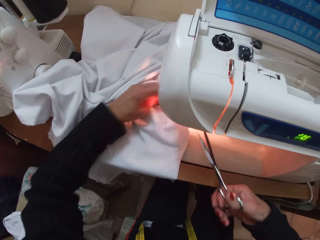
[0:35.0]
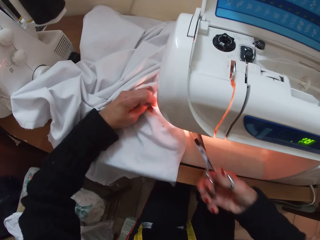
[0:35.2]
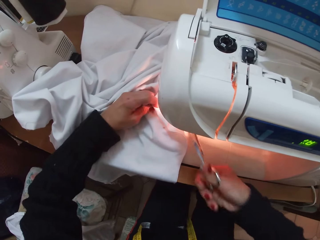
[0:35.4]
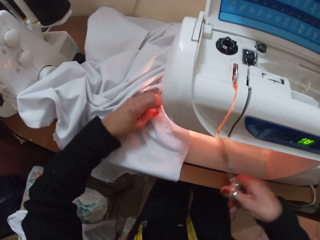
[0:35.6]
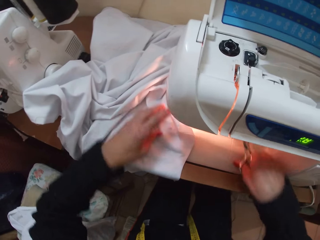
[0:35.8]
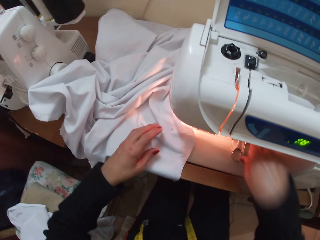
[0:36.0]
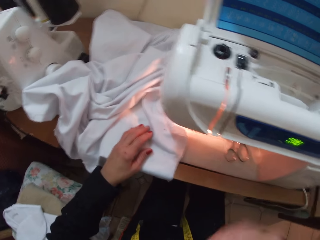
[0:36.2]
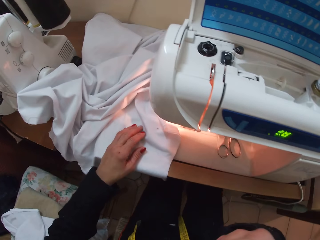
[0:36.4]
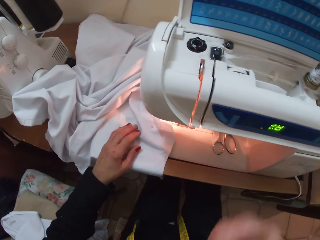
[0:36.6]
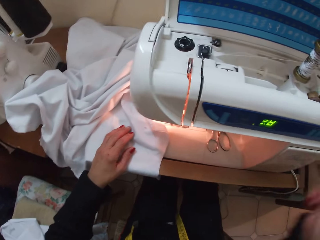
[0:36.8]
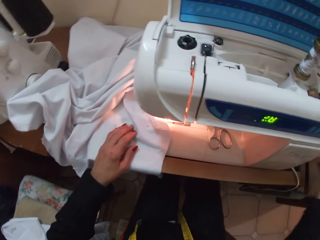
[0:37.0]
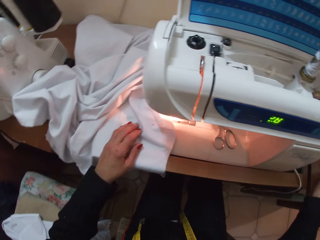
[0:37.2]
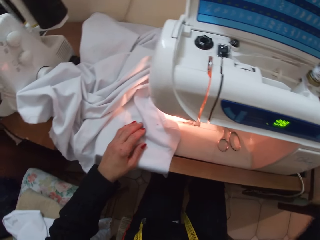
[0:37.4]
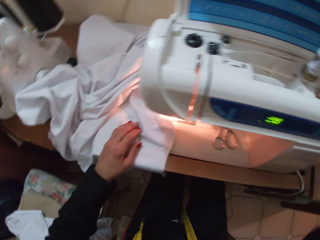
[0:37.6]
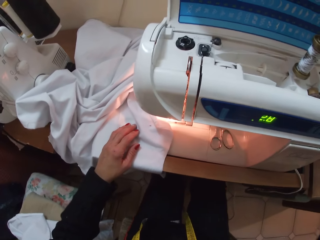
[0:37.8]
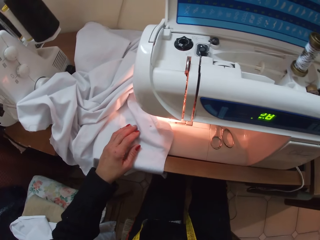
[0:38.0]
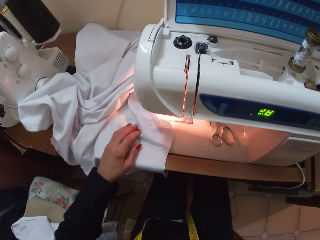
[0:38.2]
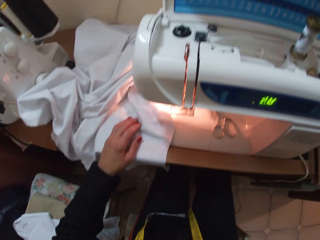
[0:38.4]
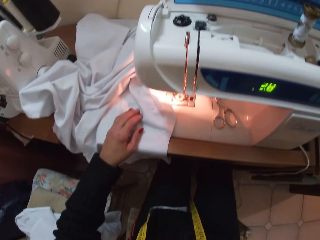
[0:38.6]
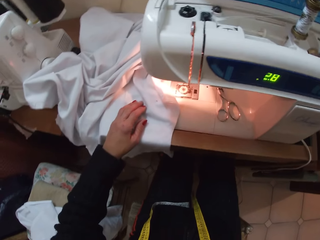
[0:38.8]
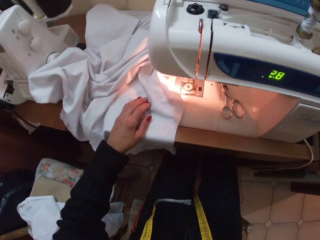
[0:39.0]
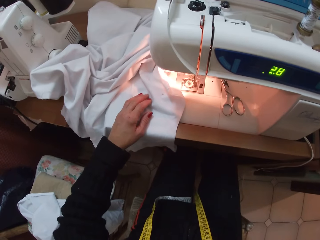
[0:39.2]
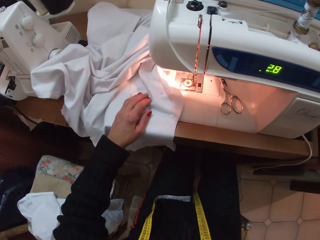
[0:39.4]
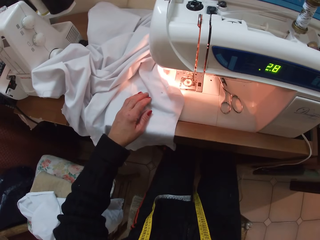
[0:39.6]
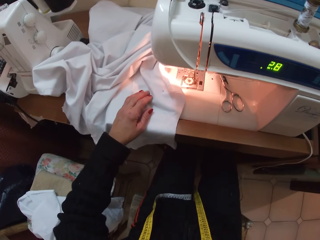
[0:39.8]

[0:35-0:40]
The camera wearer lifts the white cloth with their left hand. They cut the string with the scissors, put the scissors on the sewing machine with their right hand, and put their left hand on the white cloth. They remove a string from their mouth. They put the string on the table. They move their right hand towards the left side of the sewing machine.
